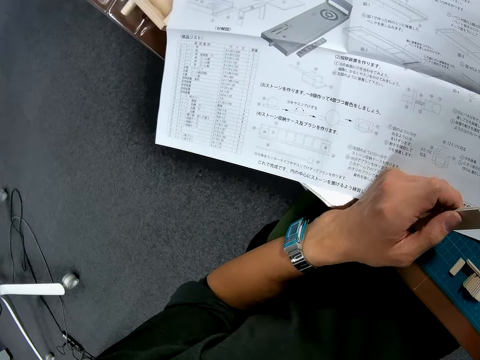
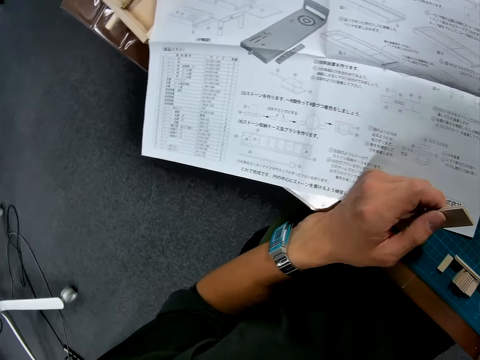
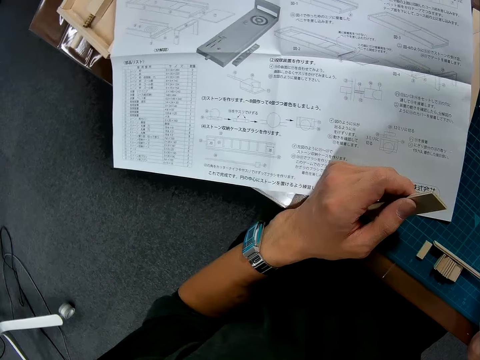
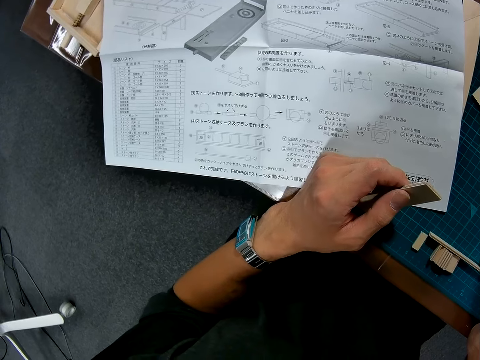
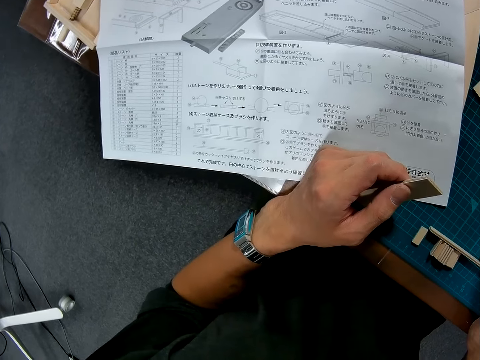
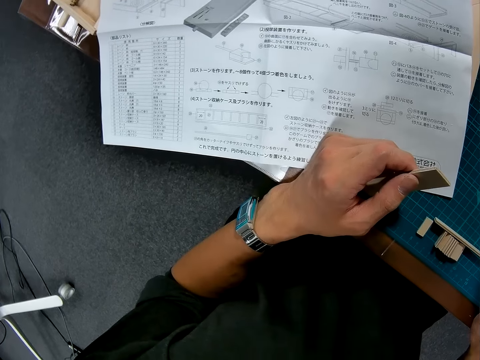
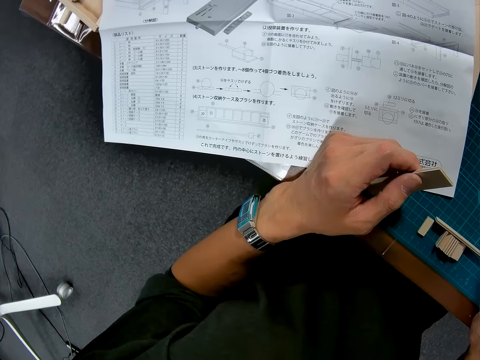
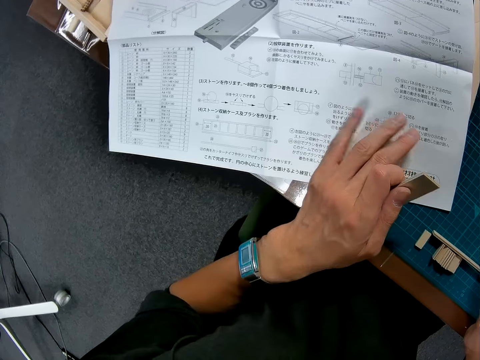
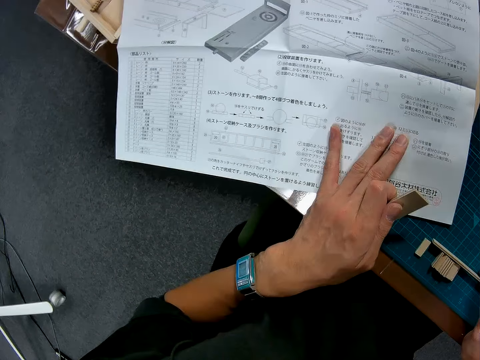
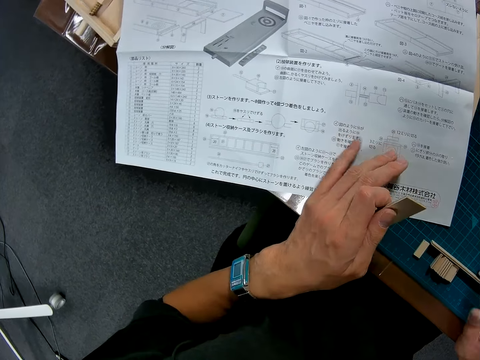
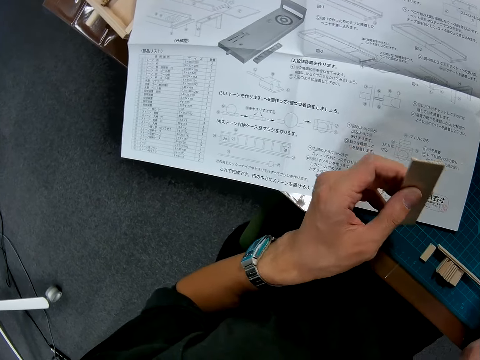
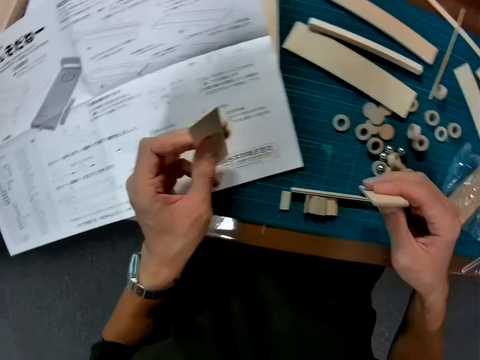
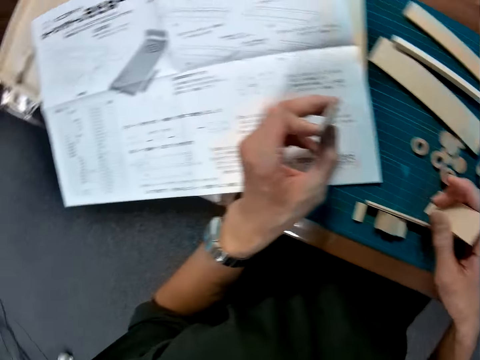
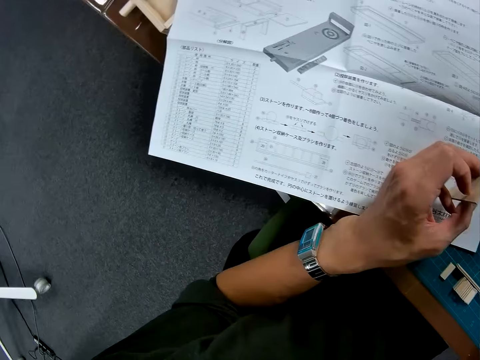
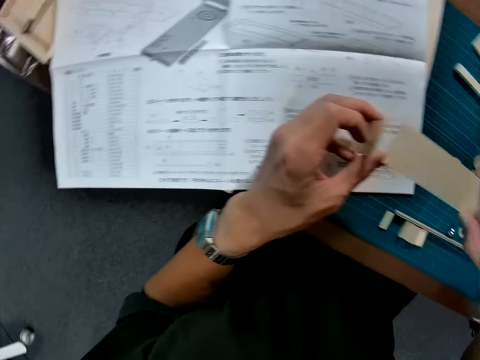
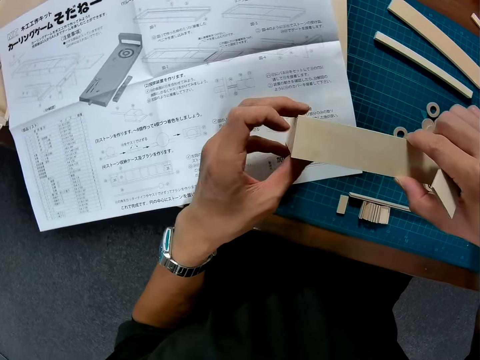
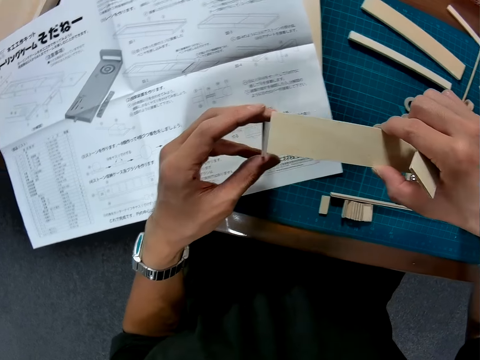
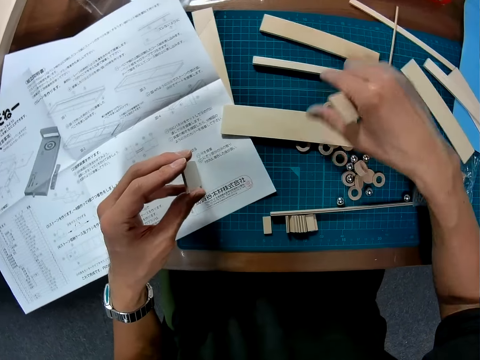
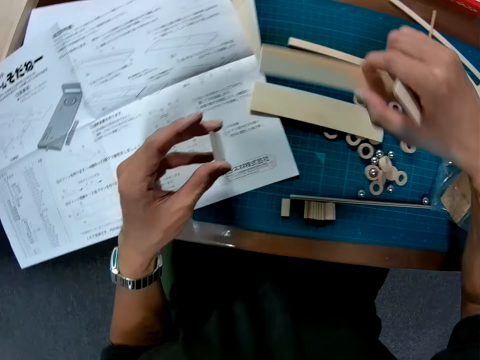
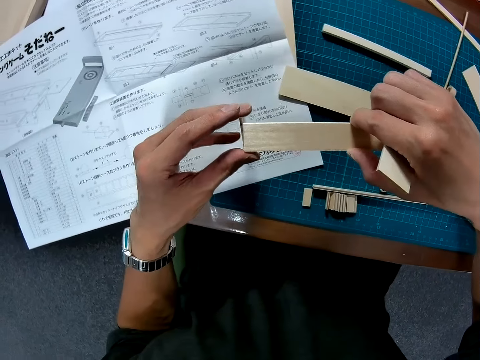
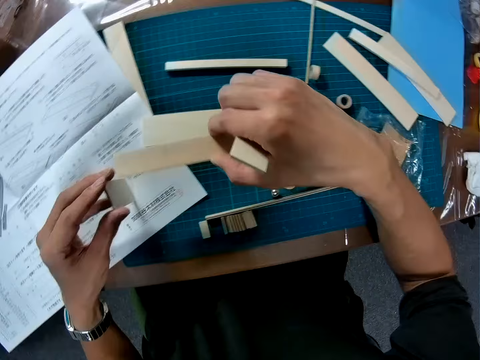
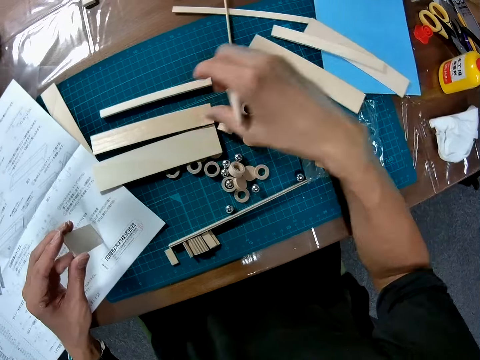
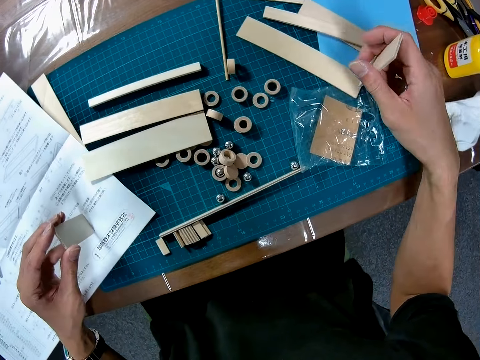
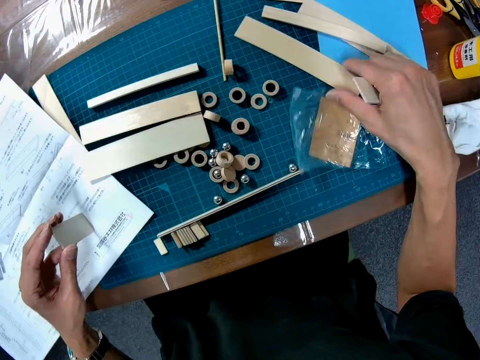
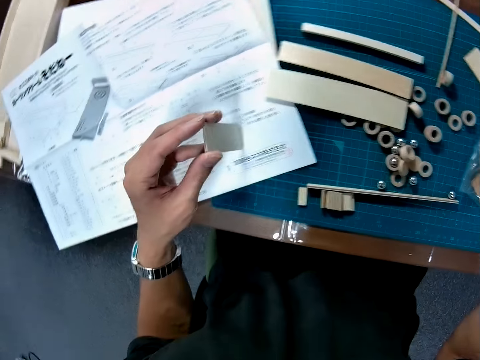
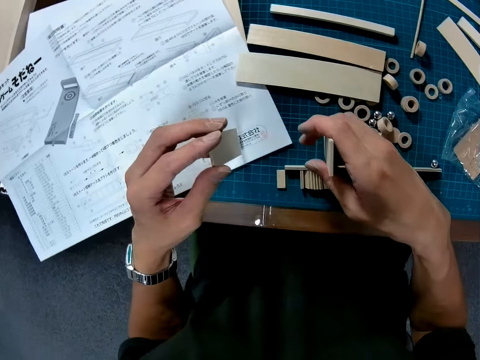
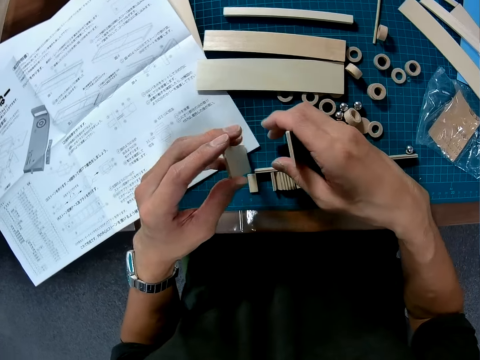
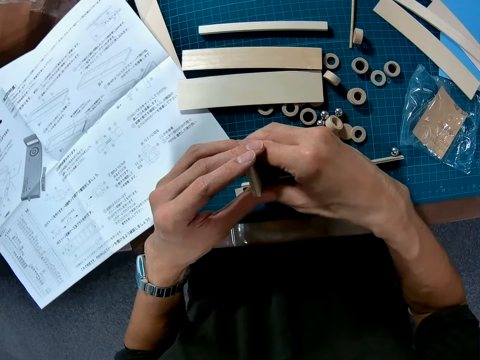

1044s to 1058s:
The camera wearer touches the paper on the table. He joins two lumber wood pucks. He places a piece of wood on another piece of wood. He drops the piece of wood on the table. He picks another piece of wood on the table. He places the piece of wood on another piece of wood. He joins with another lumber wood puck. He drops the piece of wood on the table. He places the pieces of wood in his hands together. He picks the lumber wood puck.

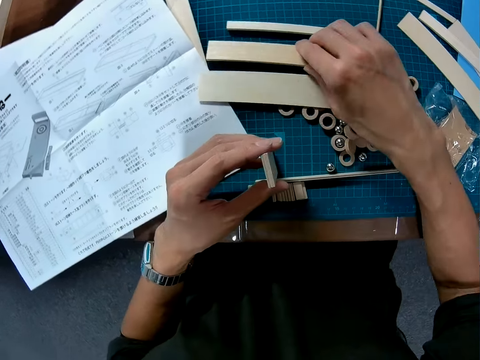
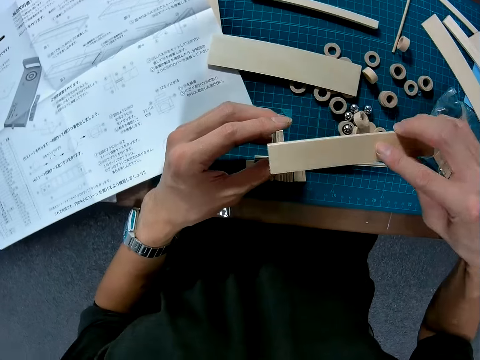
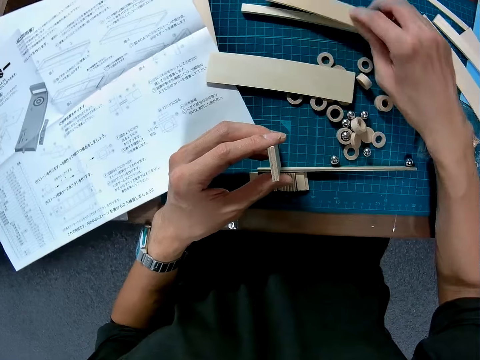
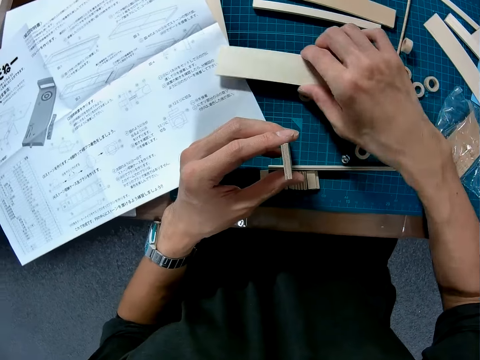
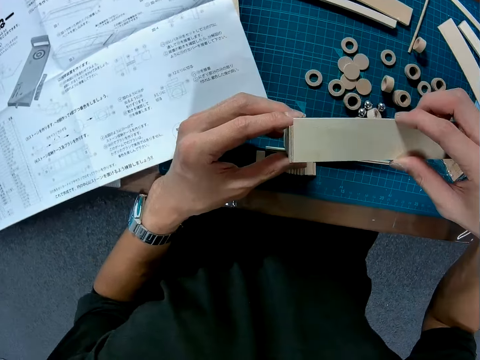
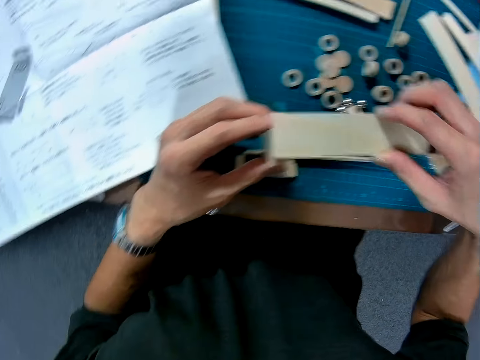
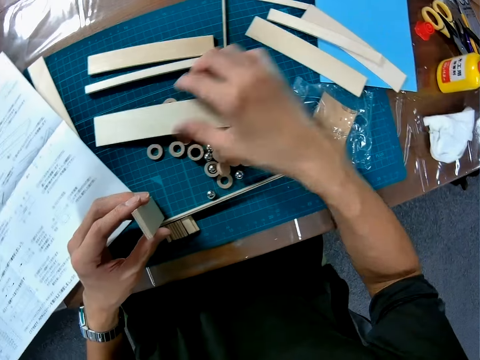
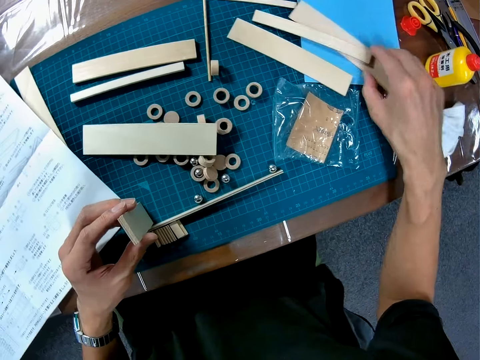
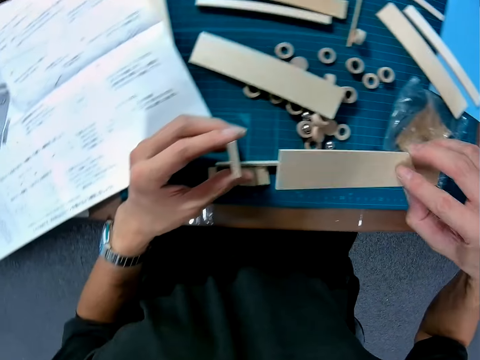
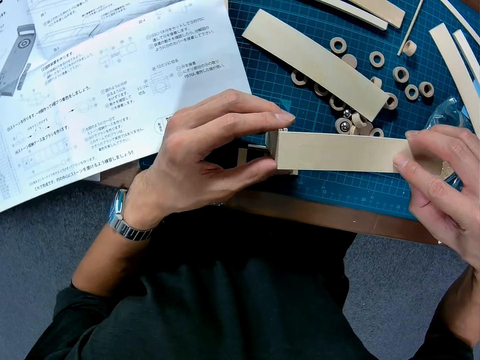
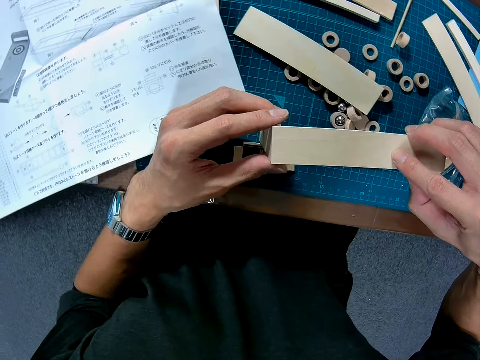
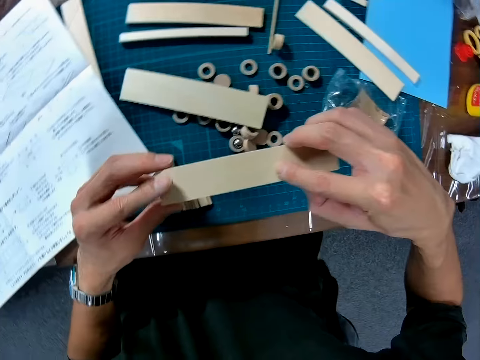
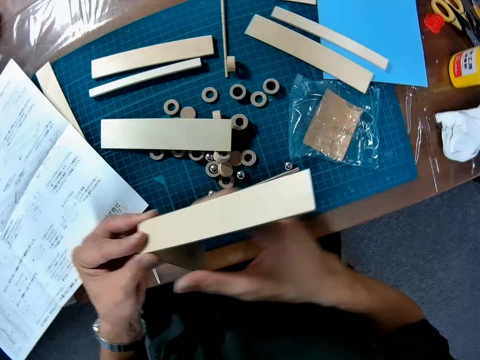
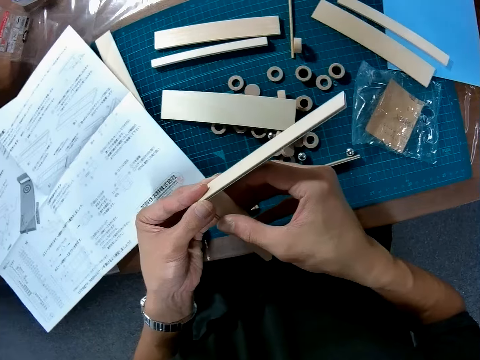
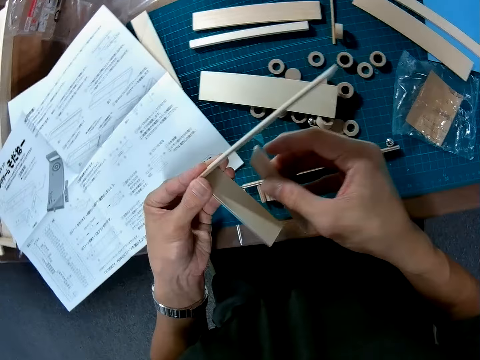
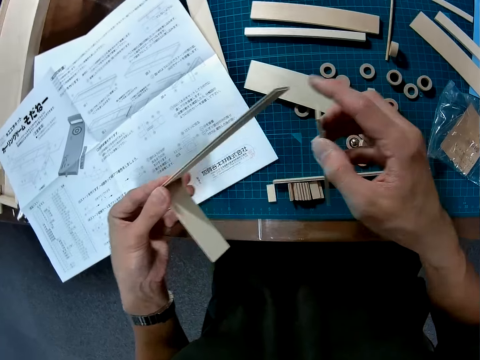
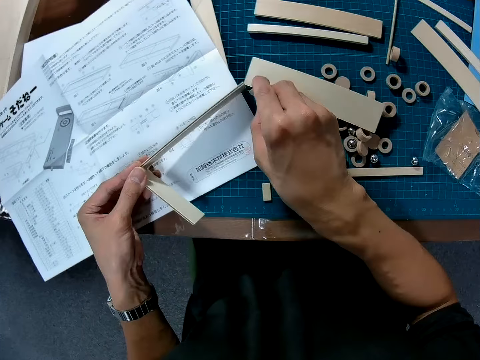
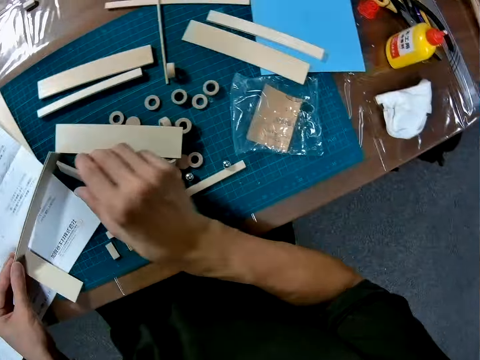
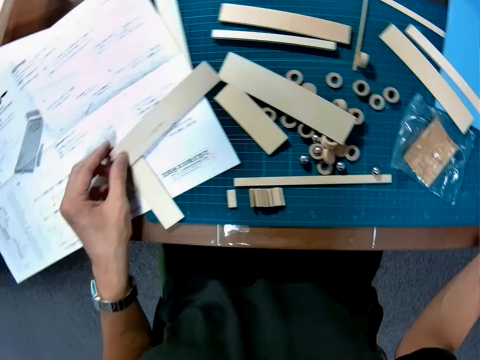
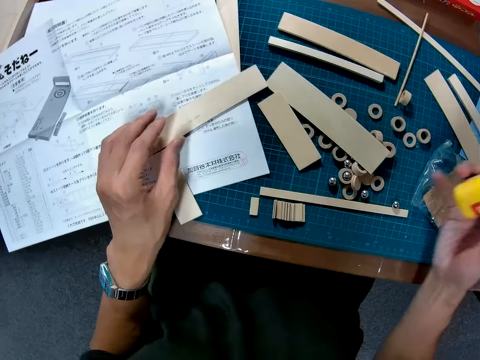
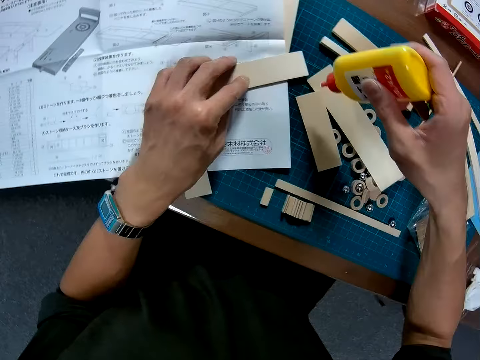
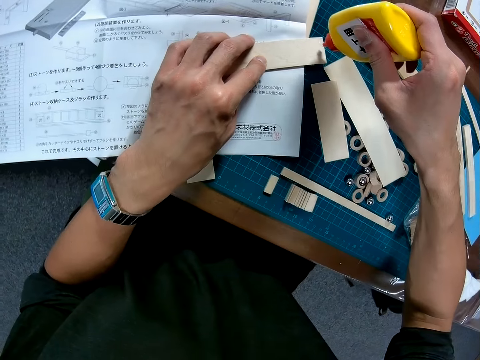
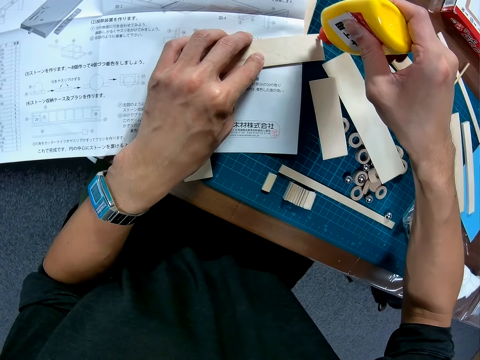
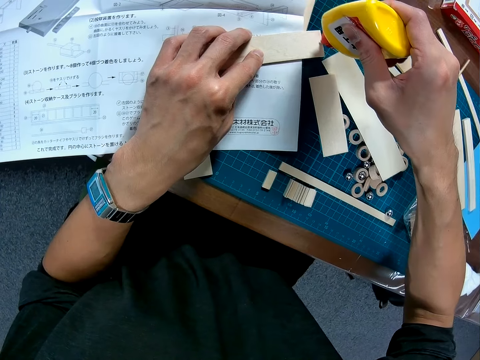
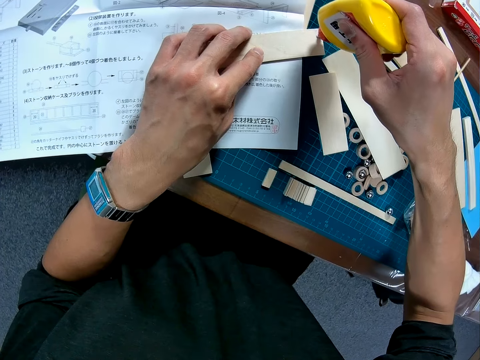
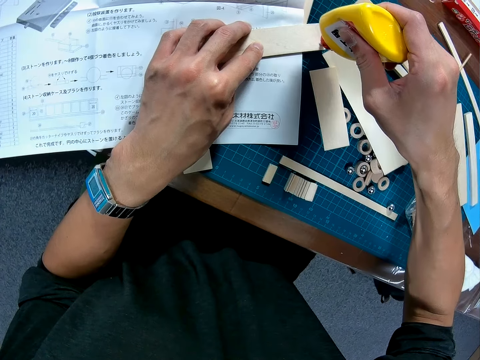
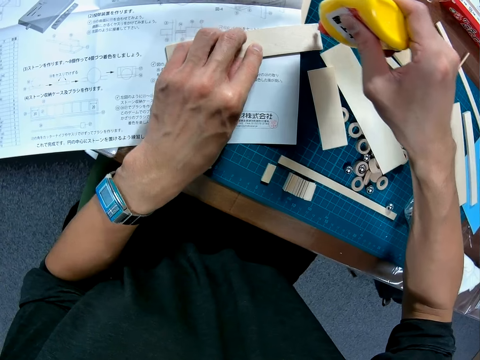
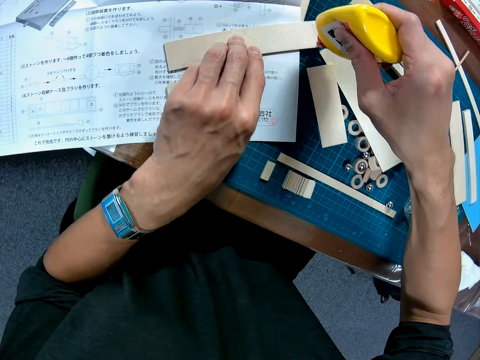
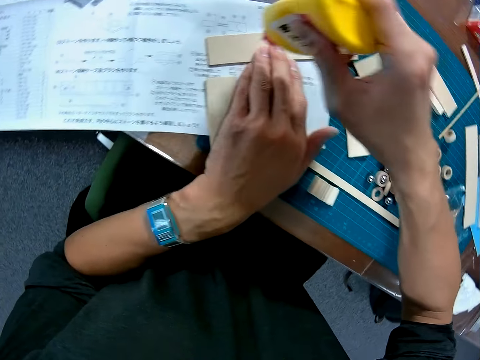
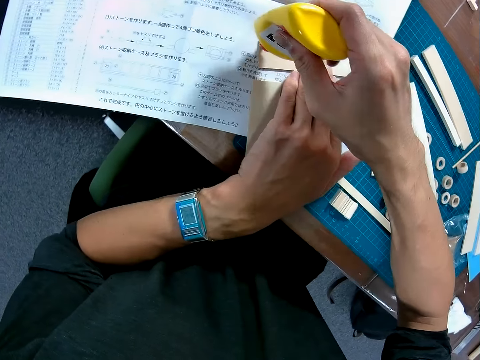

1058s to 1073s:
The camera wearer picks another piece of wood on the table. He places the piece of wood on another piece of wood. He drops the piece of wood on the table. He picks another piece of wood on the table. He places the piece of wood on another piece of wood, at the edge of the other wood puck. He drops the piece of wood on the table. He picks another piece of wood on the table. He places the piece of wood on another piece of wood, at the edge of the lumber wood puck. He drops the pieces of wood in his hand on the table. He picks a bottle of glue on the table. He applies the glue to the piece of wood on the table, at the sides.
